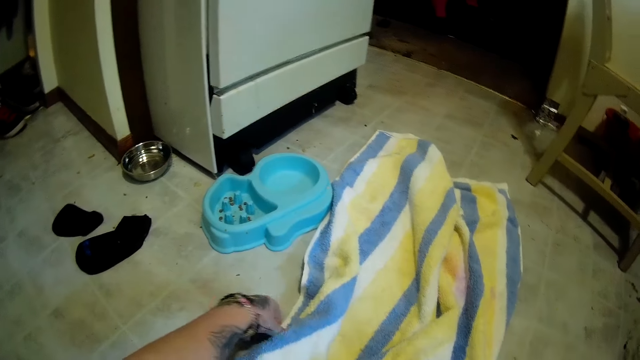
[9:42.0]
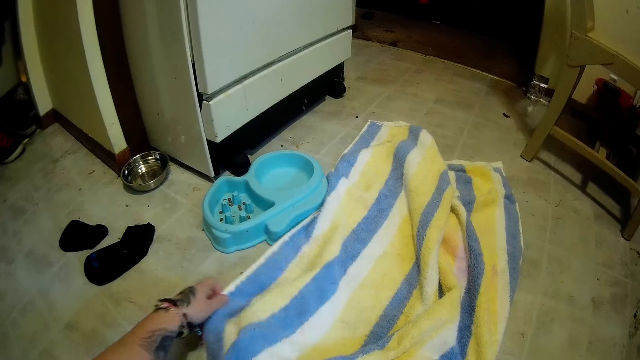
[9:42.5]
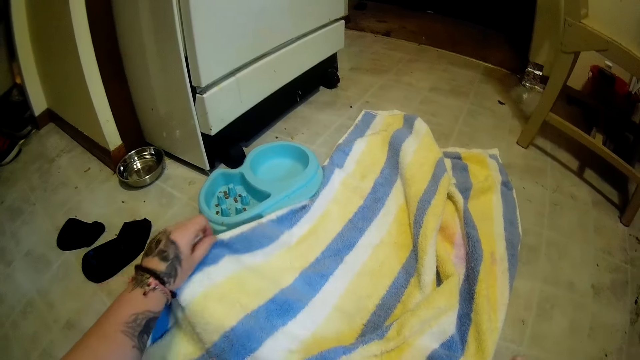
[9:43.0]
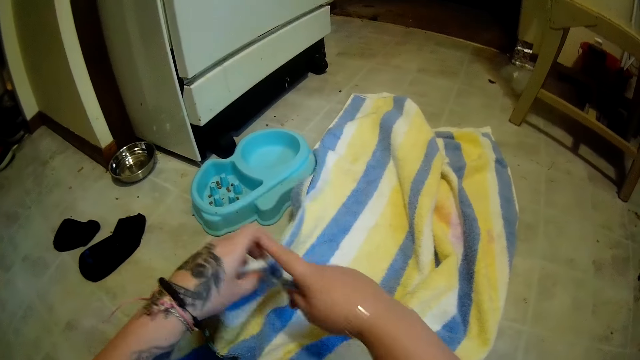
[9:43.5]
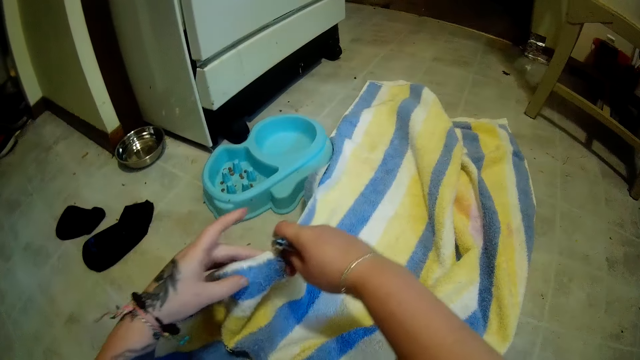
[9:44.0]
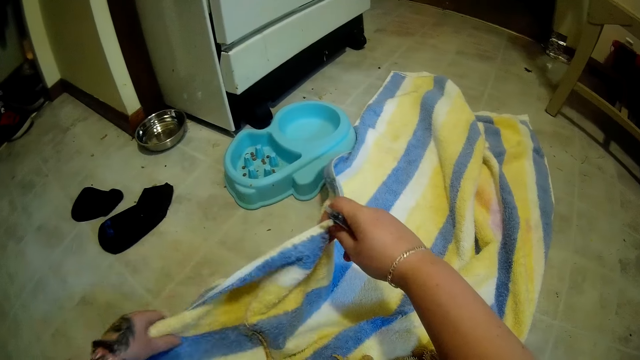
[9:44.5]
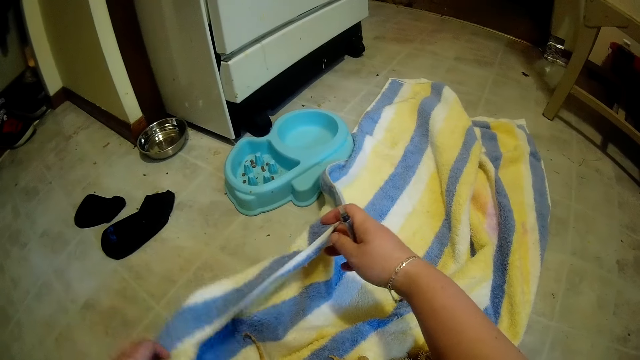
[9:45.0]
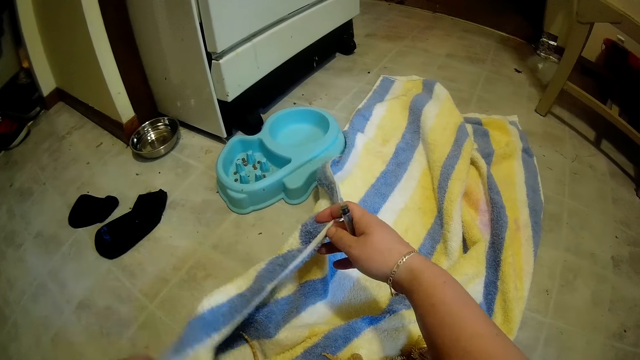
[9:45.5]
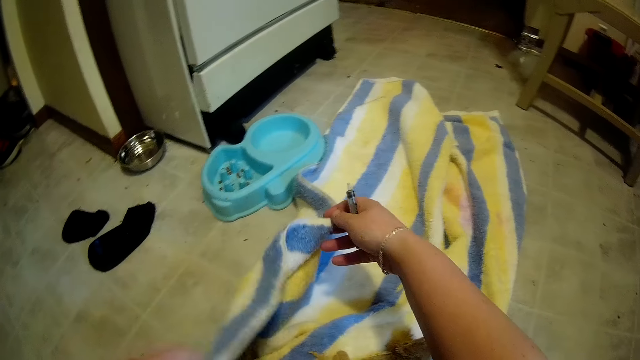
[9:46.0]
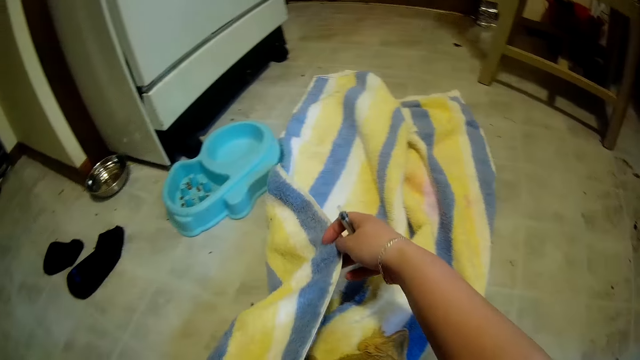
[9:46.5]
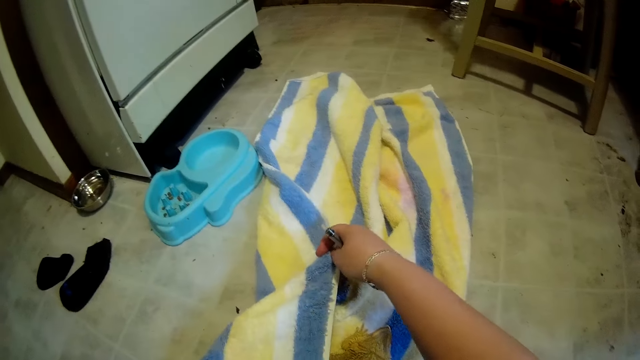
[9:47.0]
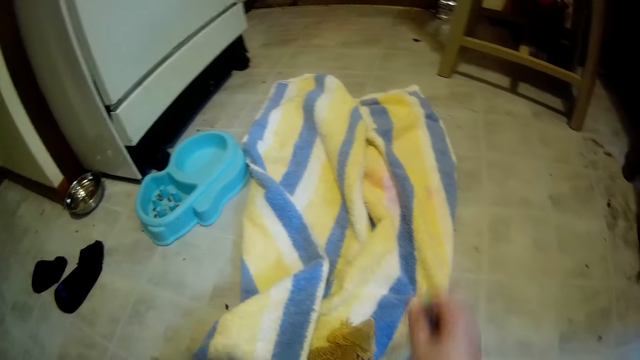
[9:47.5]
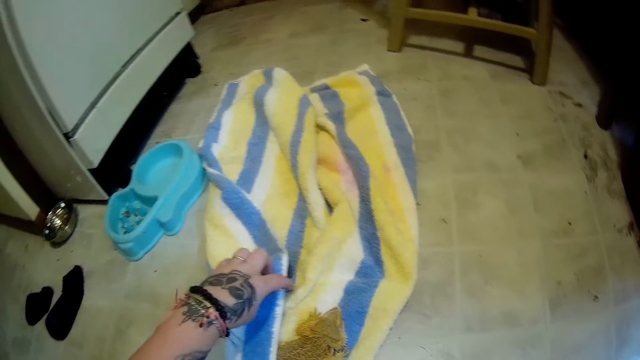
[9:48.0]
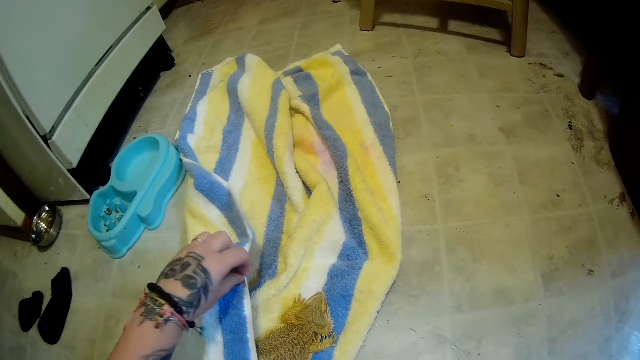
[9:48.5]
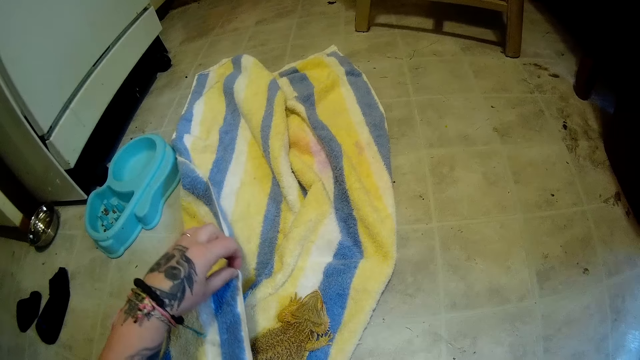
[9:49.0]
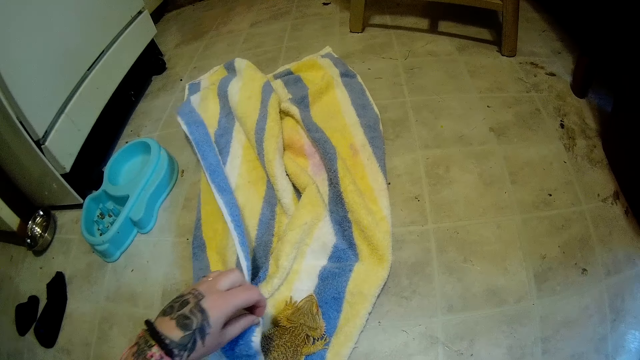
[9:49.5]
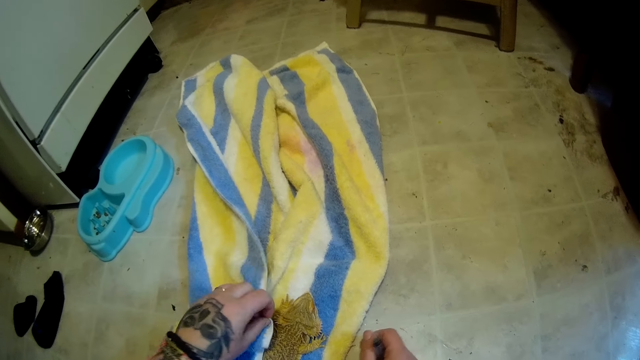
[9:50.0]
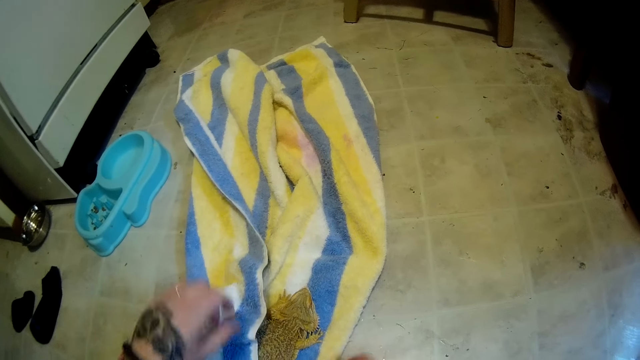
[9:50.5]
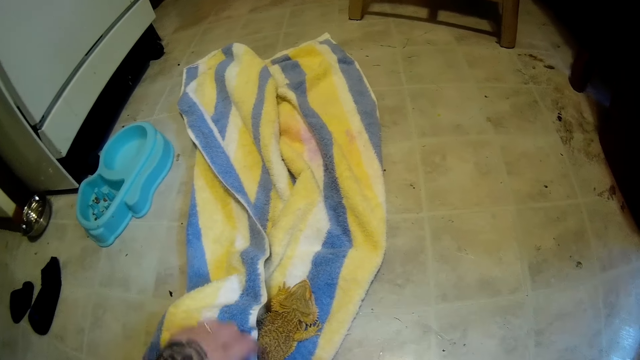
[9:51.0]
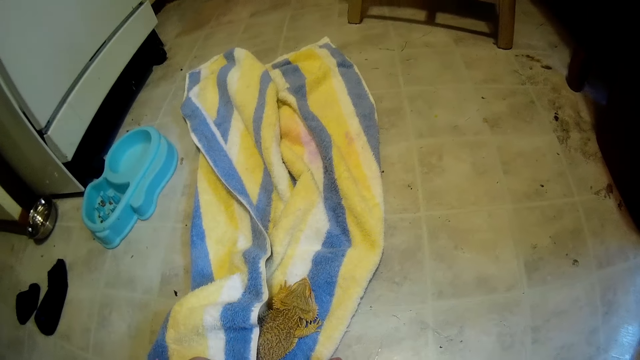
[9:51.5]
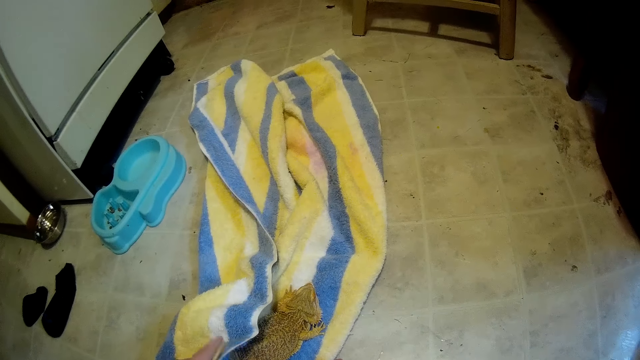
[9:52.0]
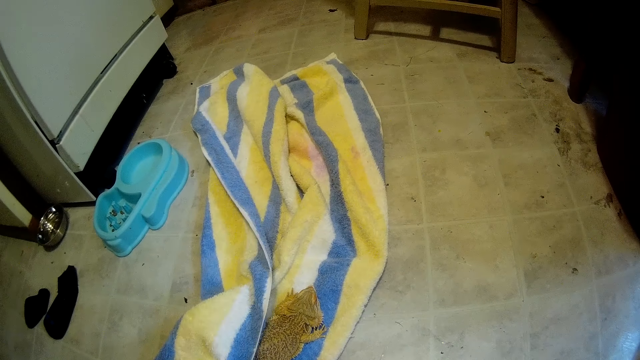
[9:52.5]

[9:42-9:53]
The camera wearer covers a lizard with the towel.

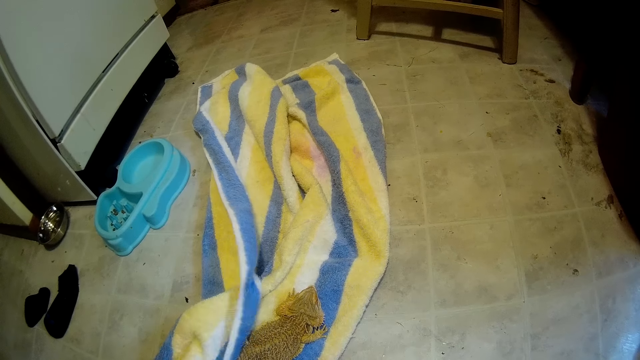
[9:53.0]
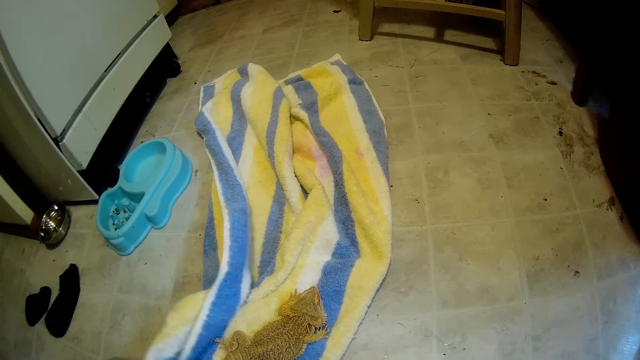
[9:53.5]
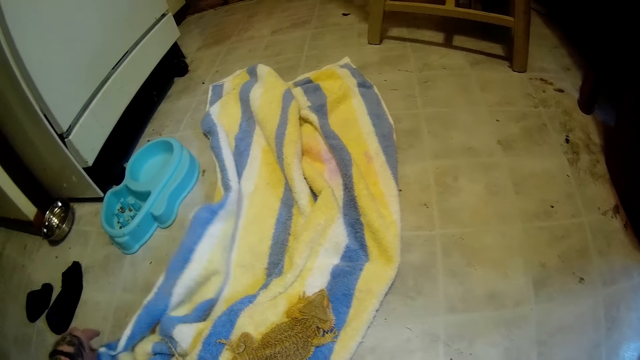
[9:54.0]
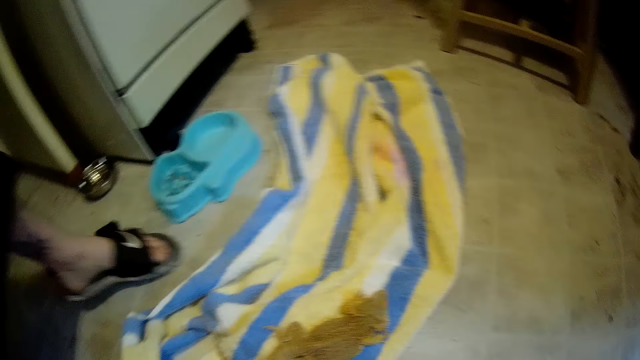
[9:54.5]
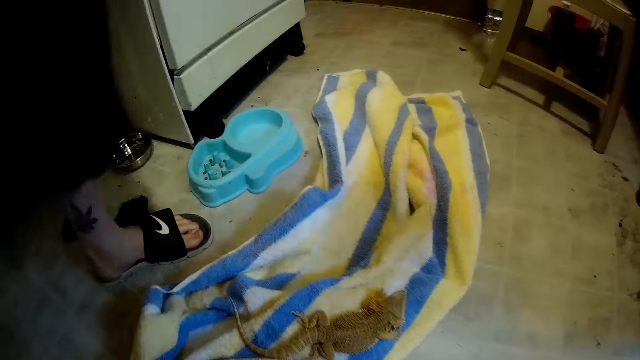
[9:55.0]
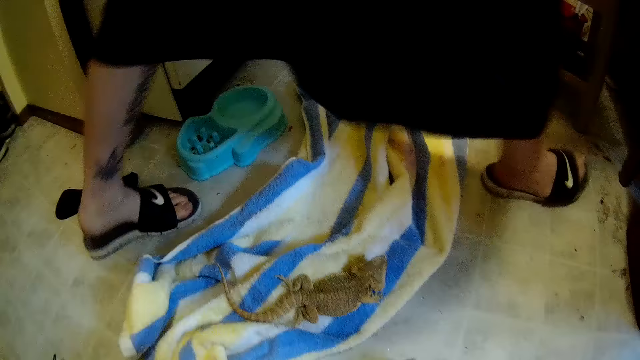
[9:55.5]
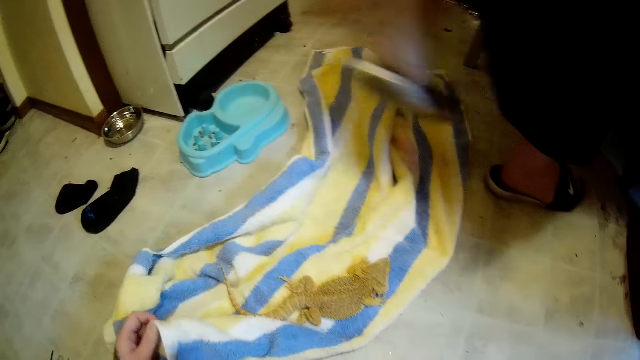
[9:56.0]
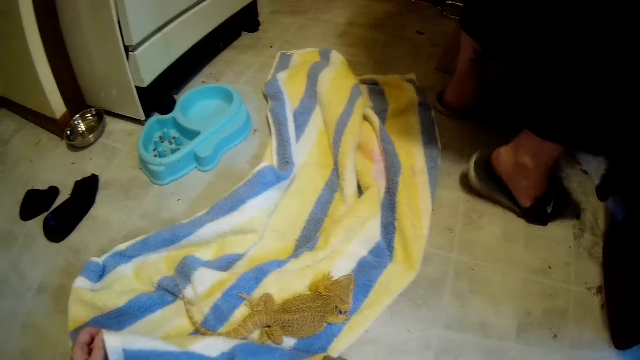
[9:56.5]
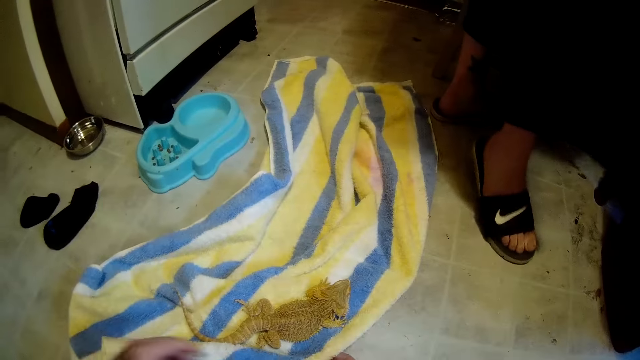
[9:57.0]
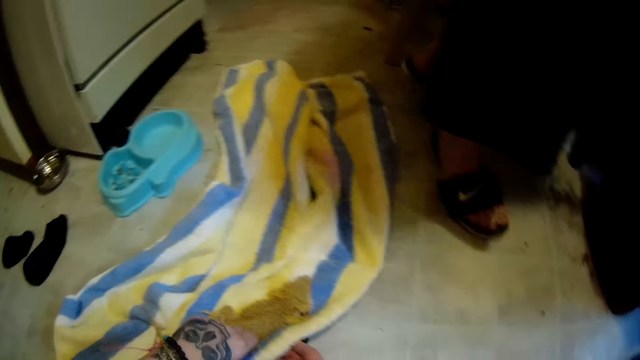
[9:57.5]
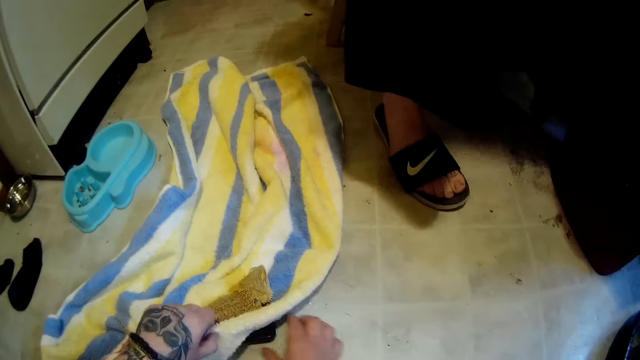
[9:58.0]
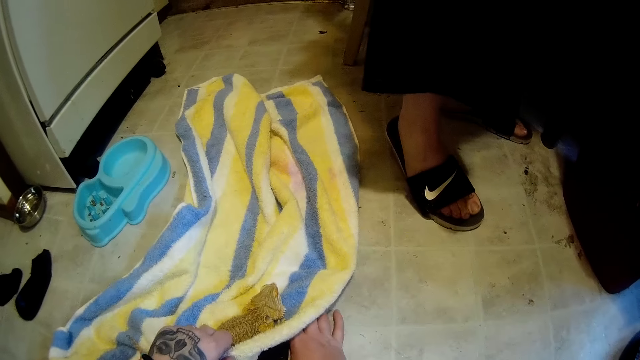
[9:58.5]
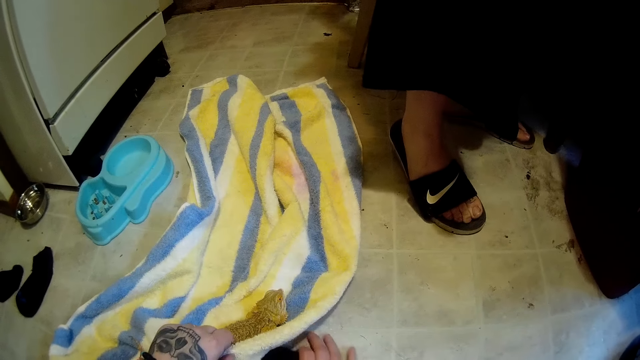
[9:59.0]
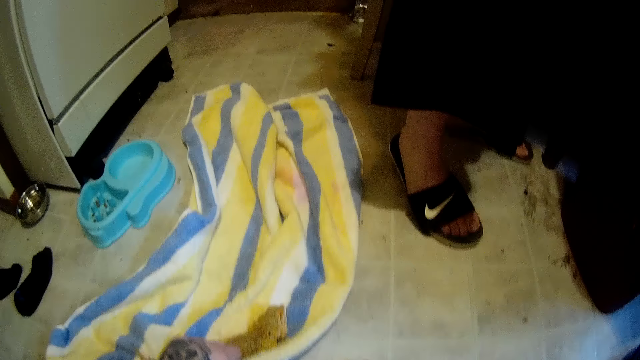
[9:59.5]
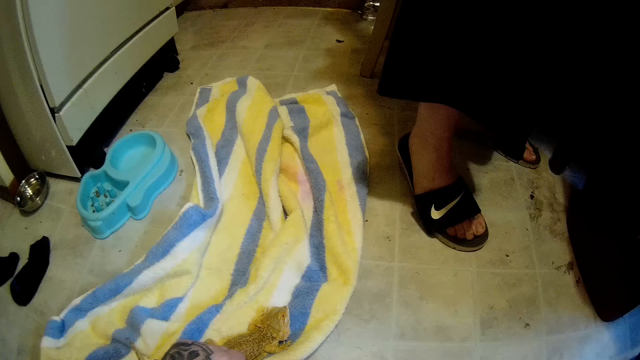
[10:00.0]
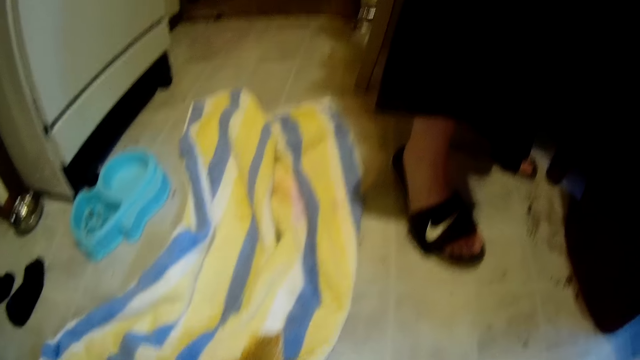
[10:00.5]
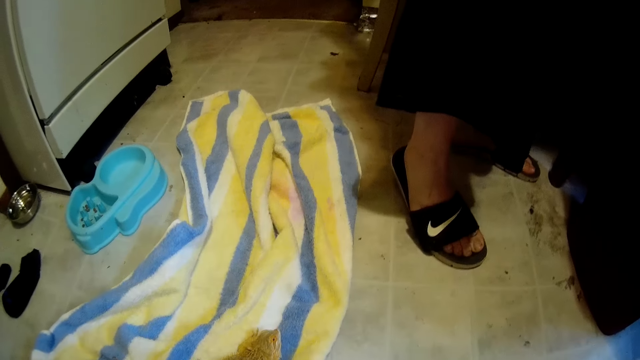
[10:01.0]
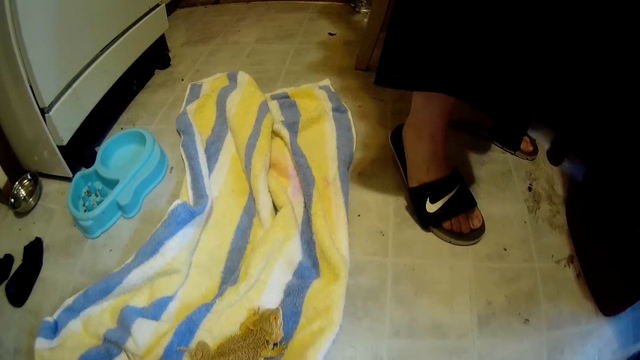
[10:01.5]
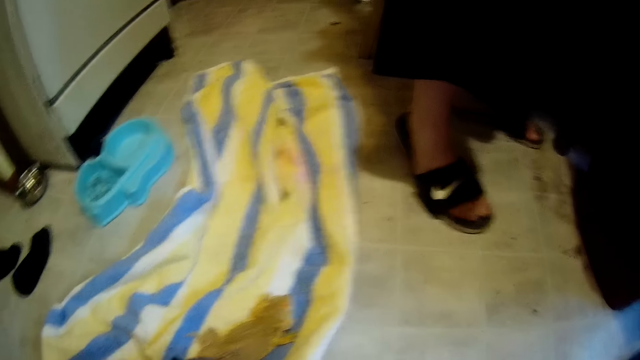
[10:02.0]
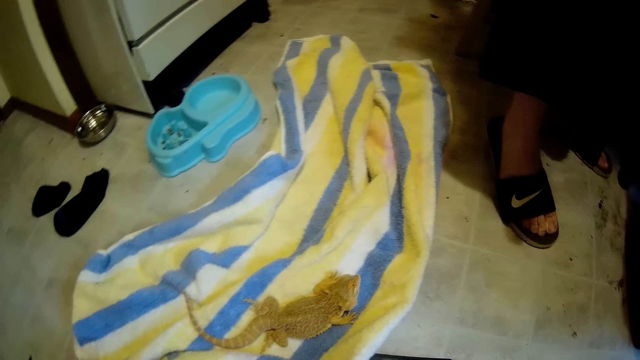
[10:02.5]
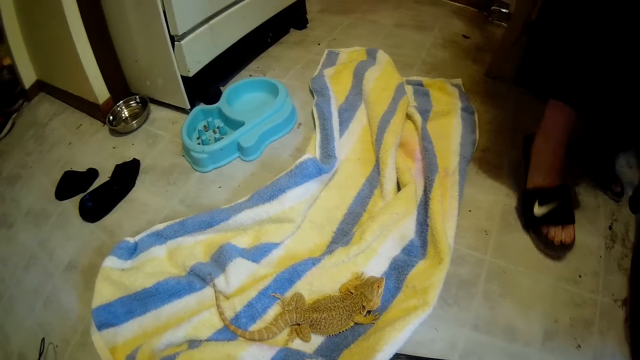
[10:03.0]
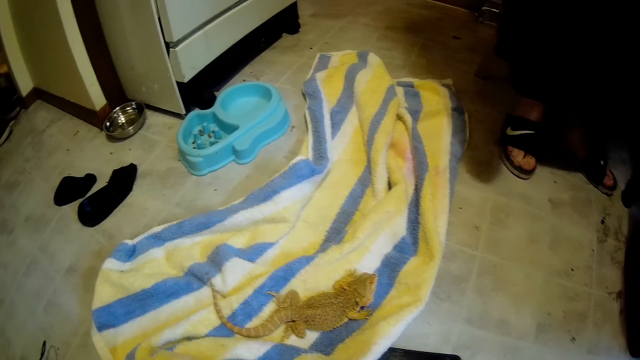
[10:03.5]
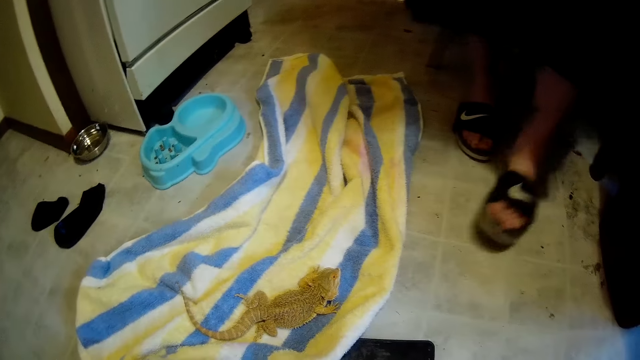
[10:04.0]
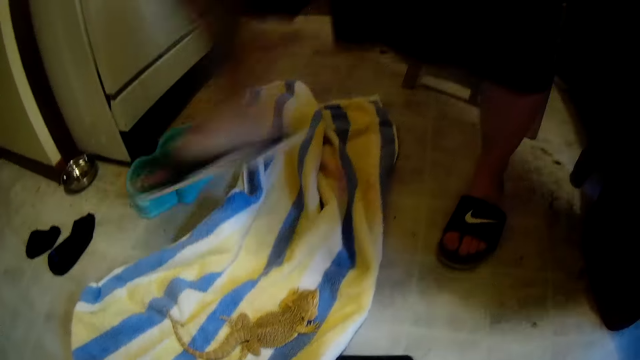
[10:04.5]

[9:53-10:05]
A man walks in the house. The man stands. The camera wearer takes out a phone underneath the towel. They hold the towel.
